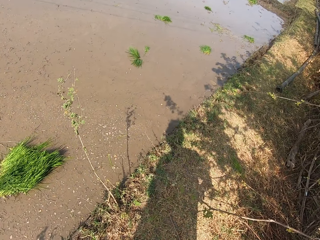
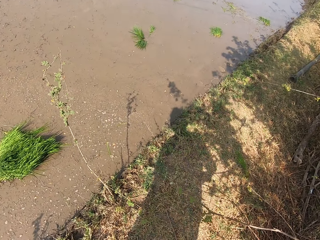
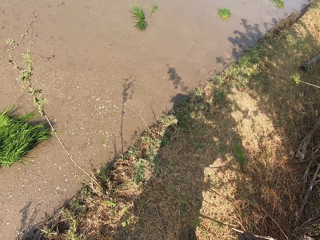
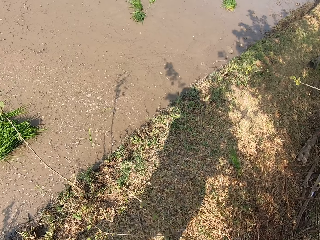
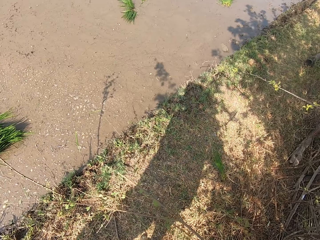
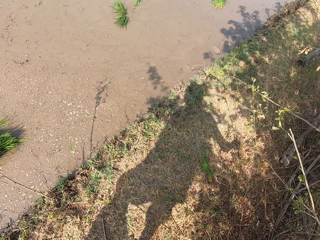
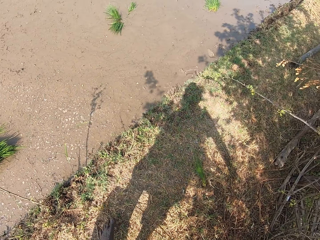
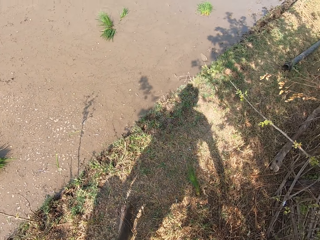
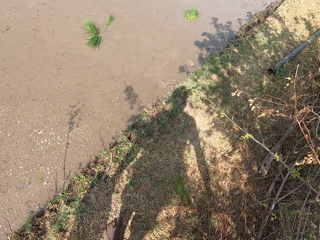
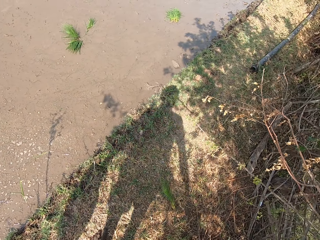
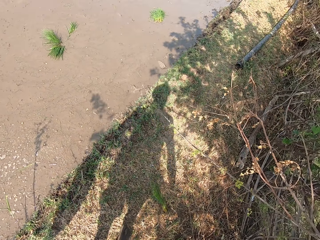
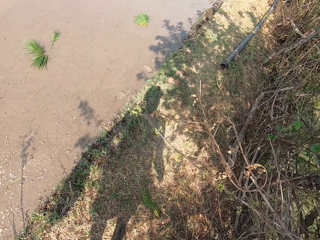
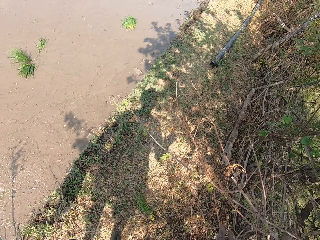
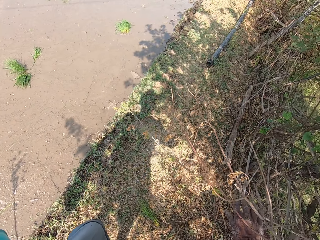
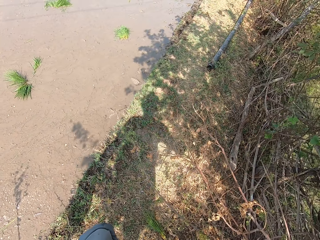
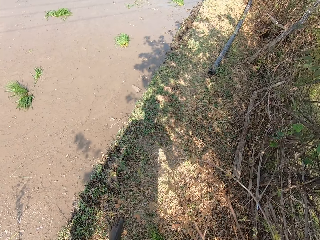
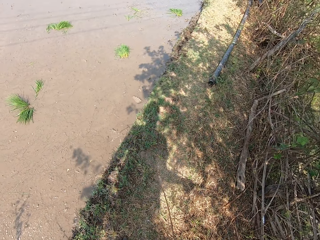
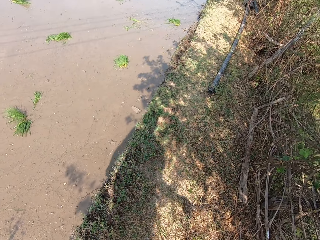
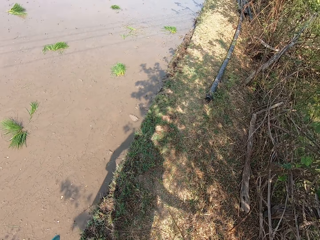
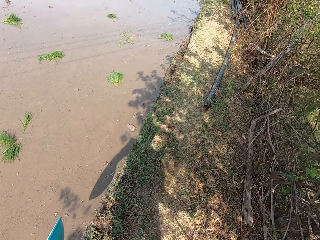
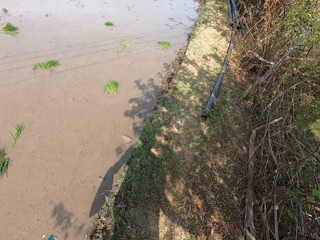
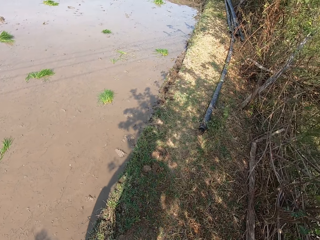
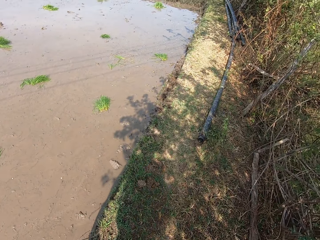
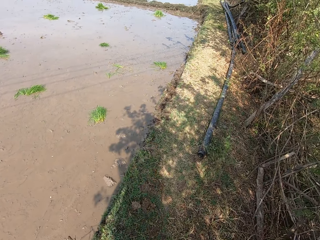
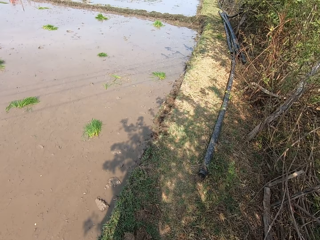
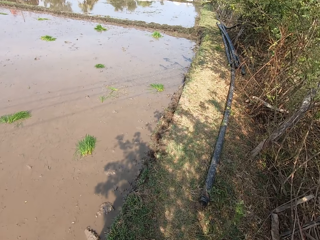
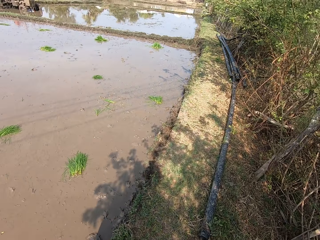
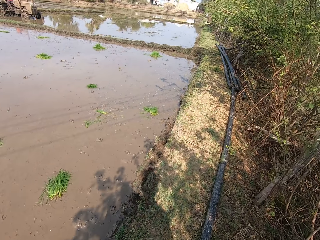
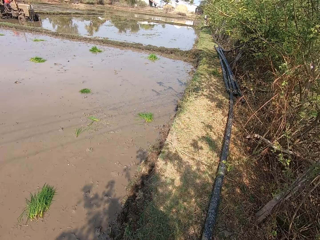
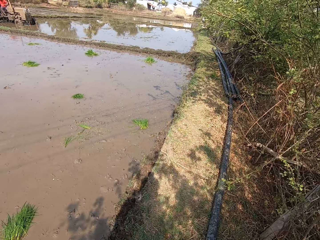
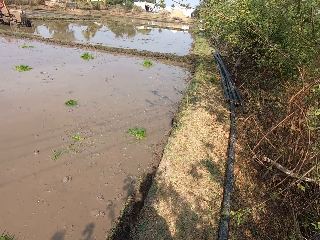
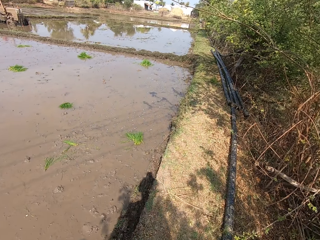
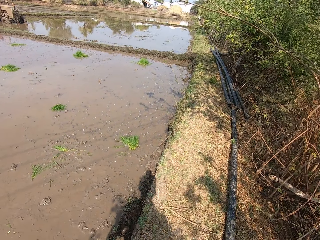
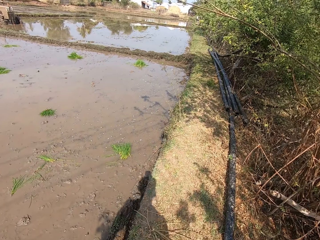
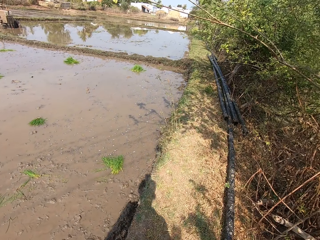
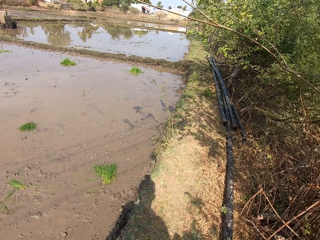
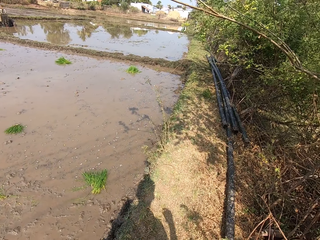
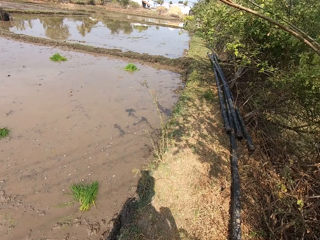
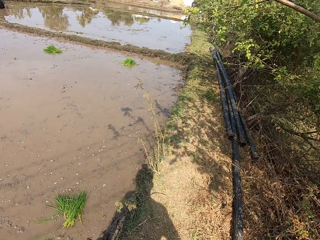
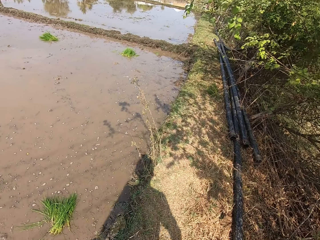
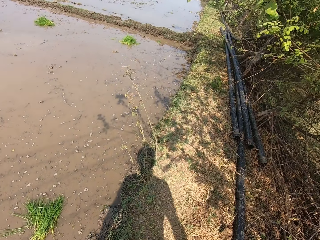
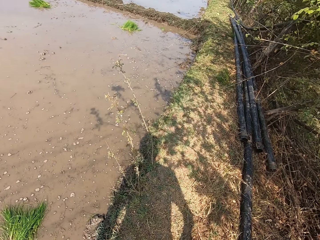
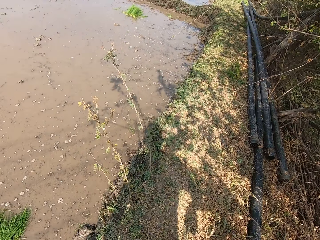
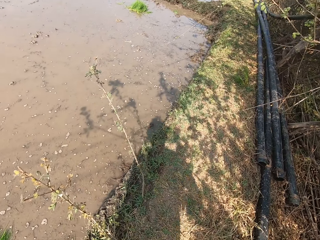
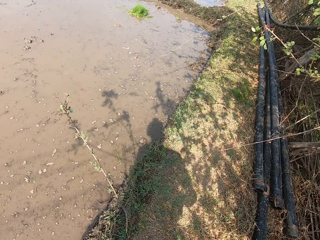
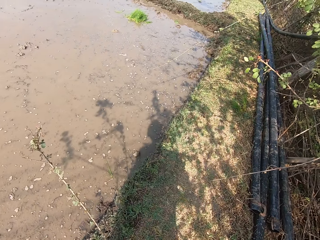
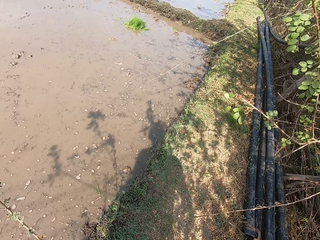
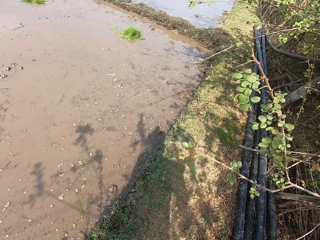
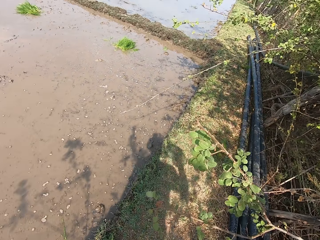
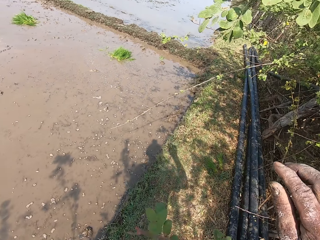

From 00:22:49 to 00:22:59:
The camera wearer moves a branch with his right hand. He moves the branch with his right hand again. He breaks branches and walks around.

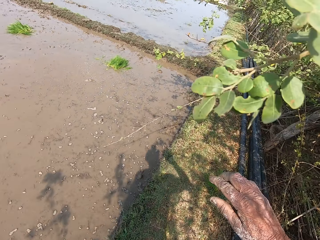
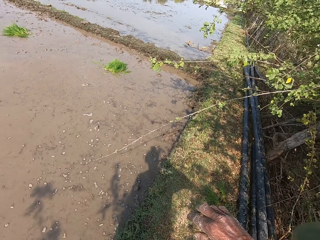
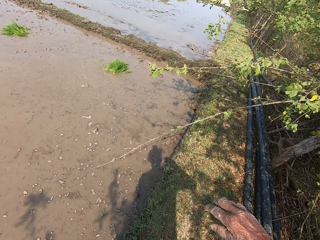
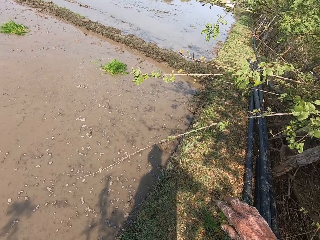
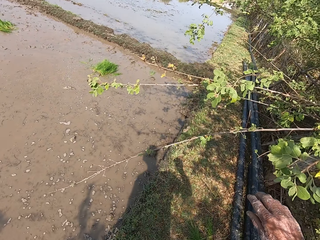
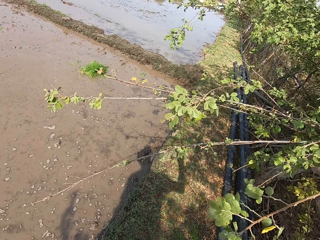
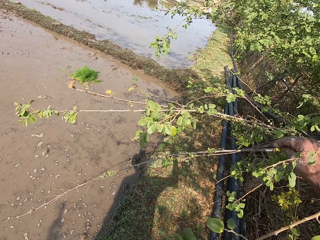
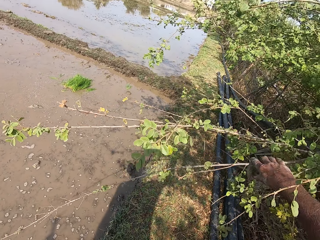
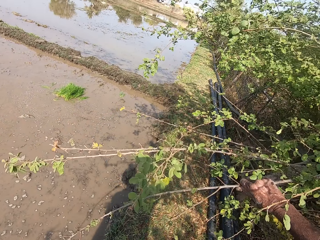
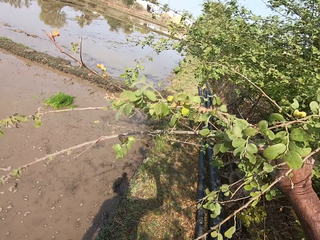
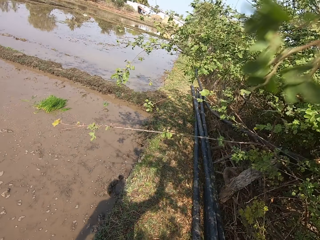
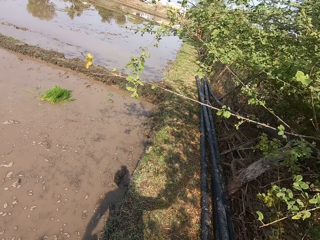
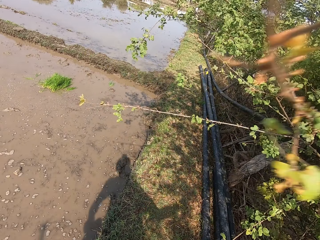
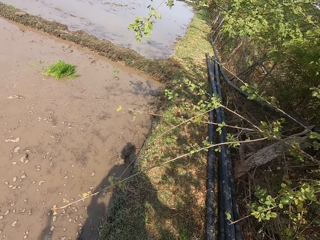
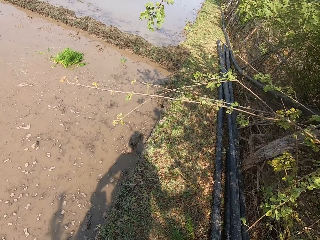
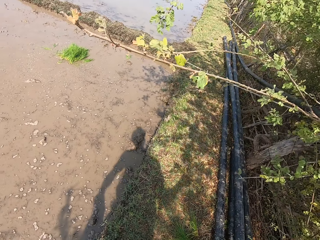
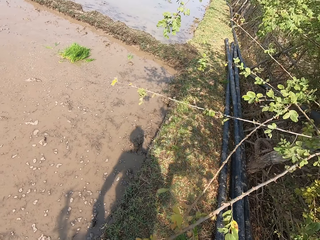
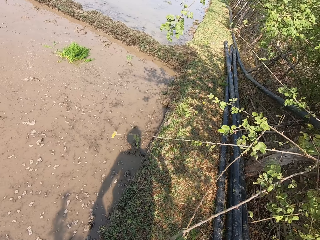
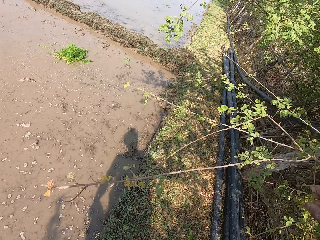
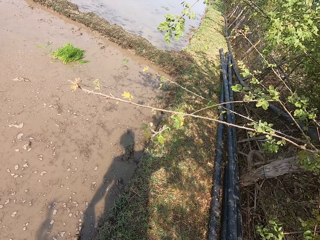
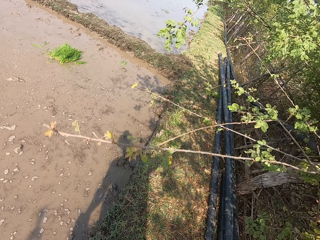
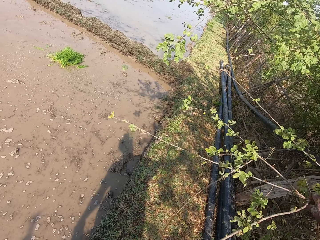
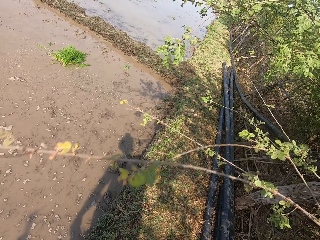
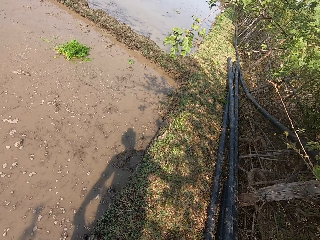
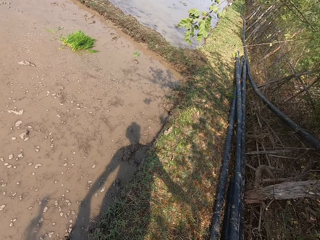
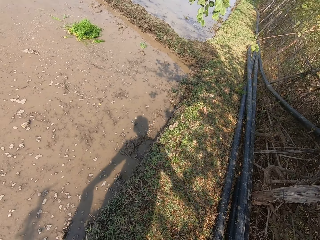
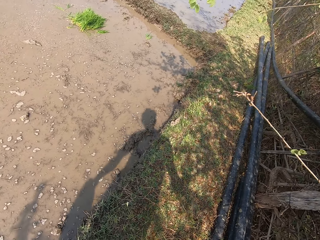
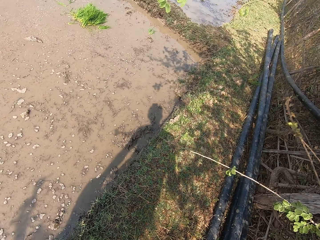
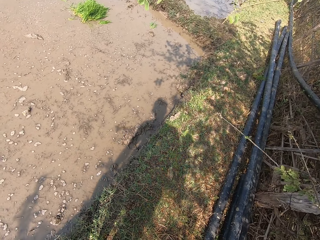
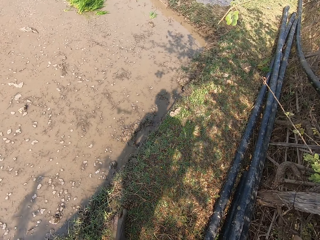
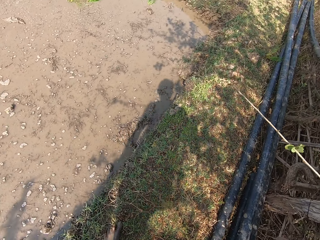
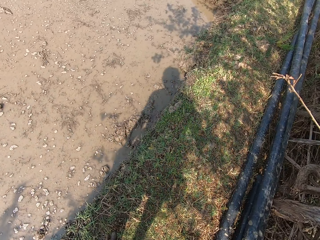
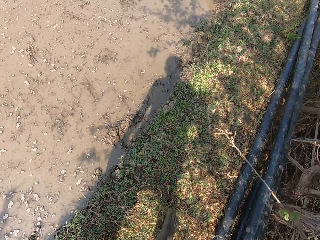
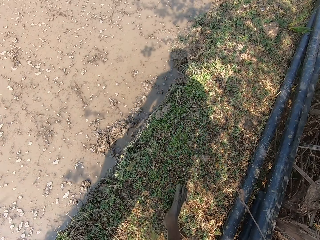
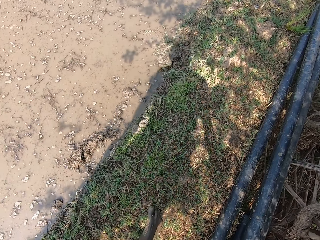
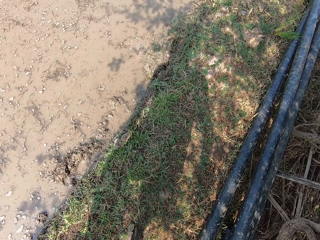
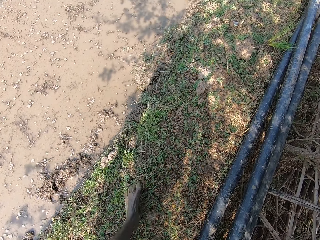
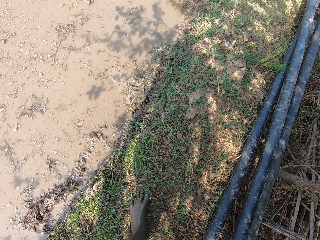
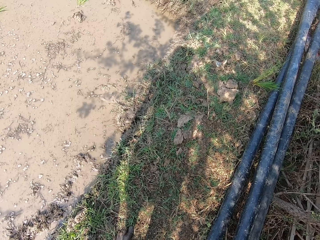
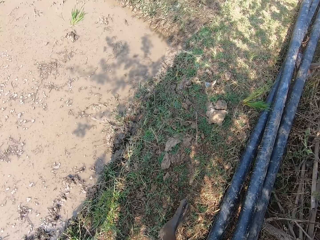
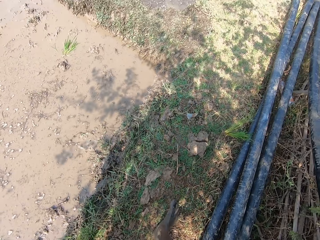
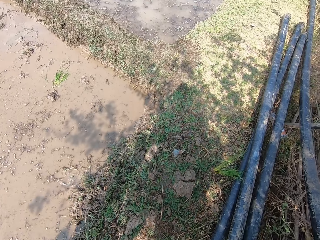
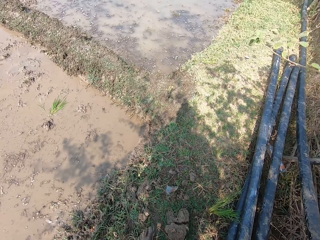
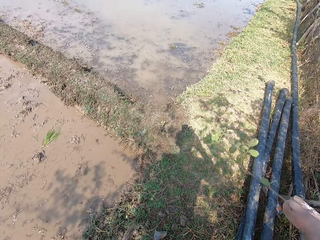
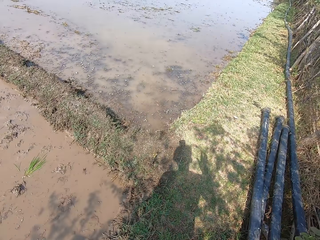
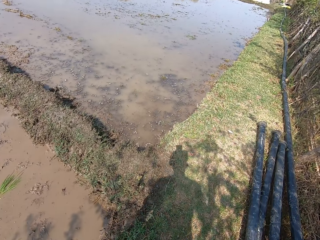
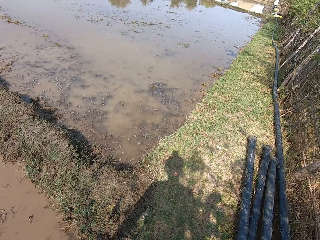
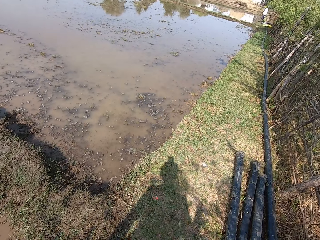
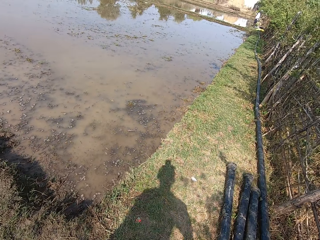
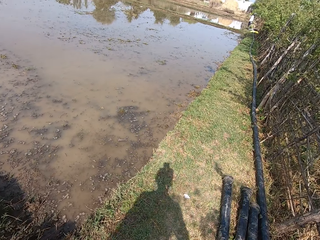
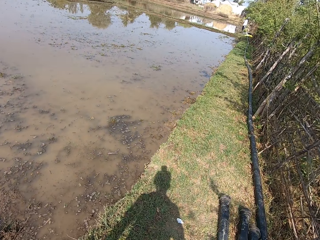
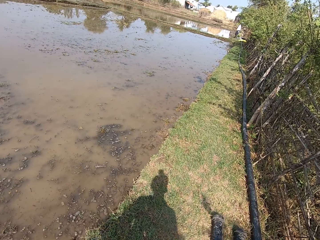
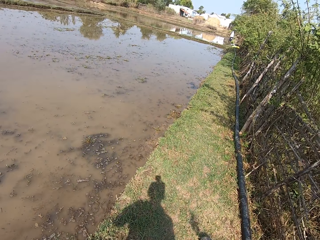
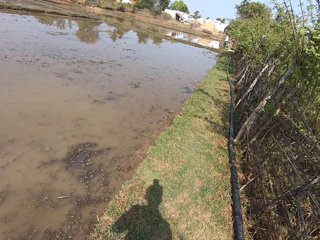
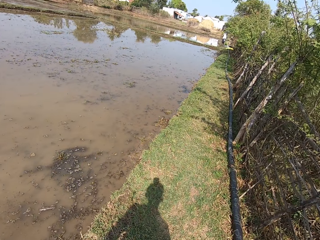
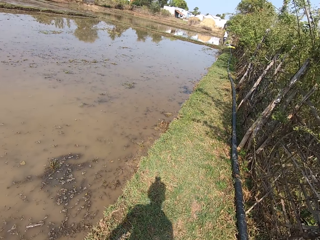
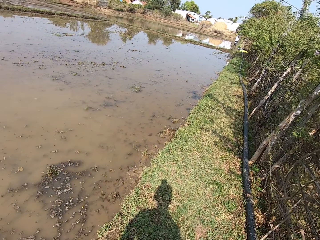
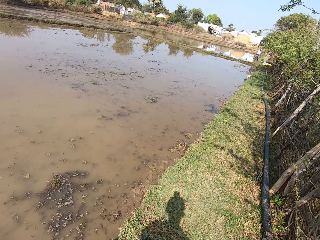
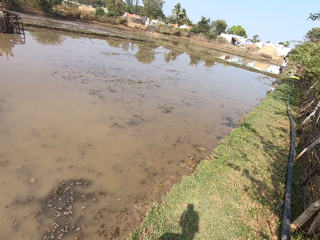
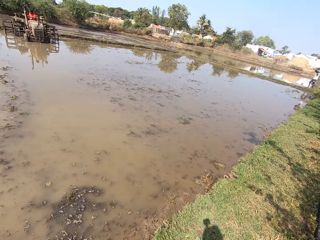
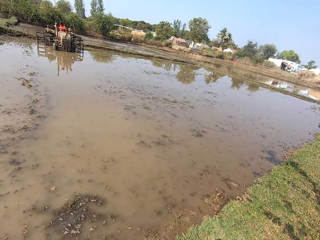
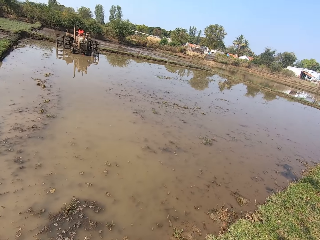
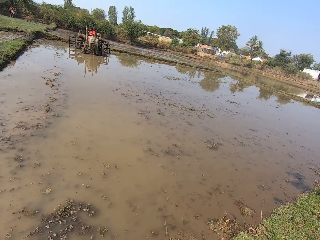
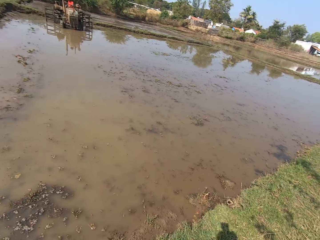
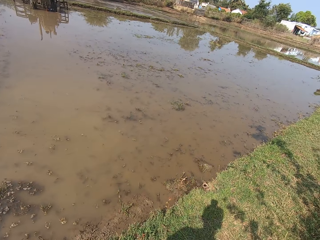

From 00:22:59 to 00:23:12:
The camera wearer moves a branch with his right hand. He moves around.
